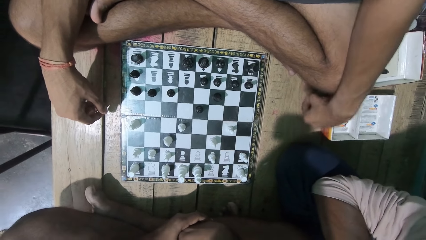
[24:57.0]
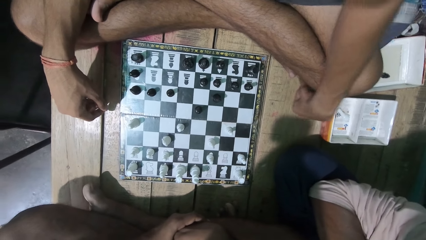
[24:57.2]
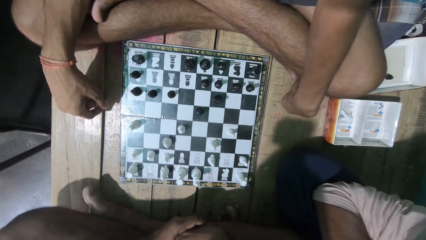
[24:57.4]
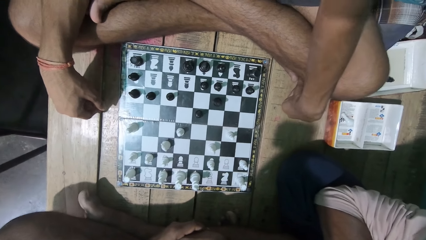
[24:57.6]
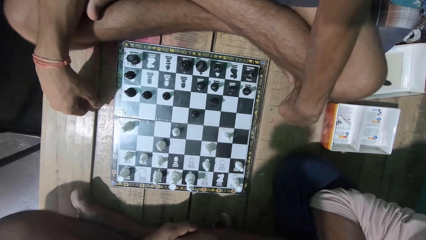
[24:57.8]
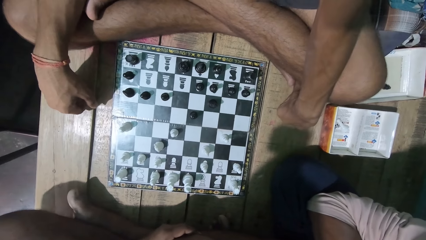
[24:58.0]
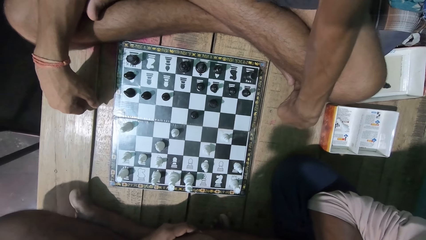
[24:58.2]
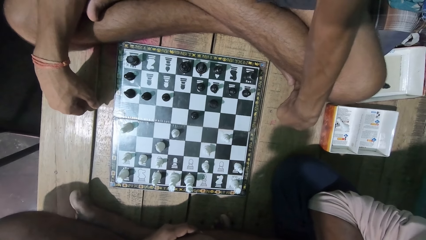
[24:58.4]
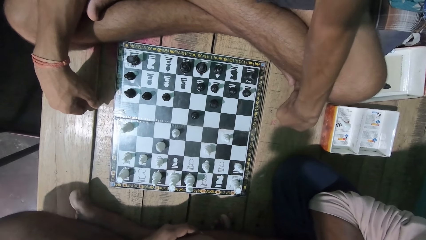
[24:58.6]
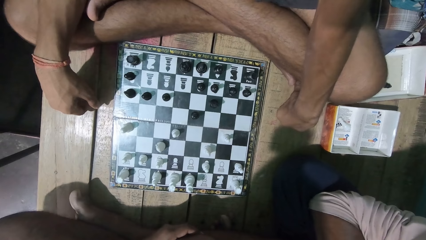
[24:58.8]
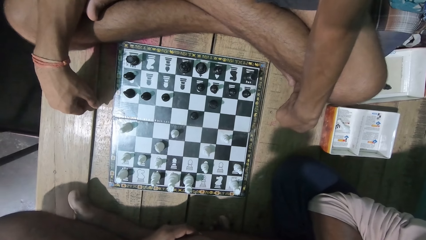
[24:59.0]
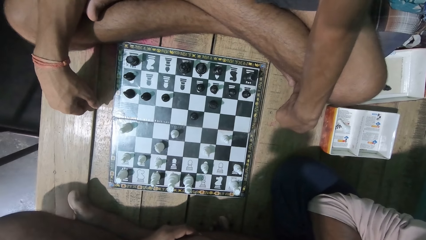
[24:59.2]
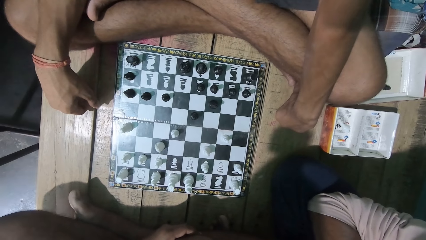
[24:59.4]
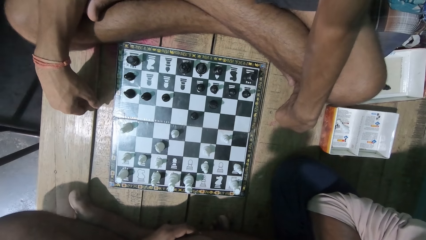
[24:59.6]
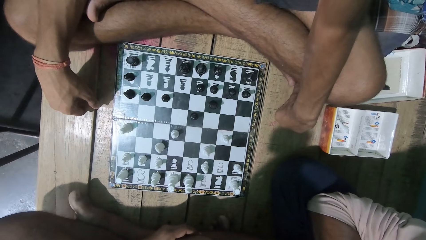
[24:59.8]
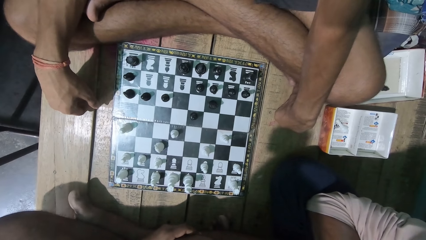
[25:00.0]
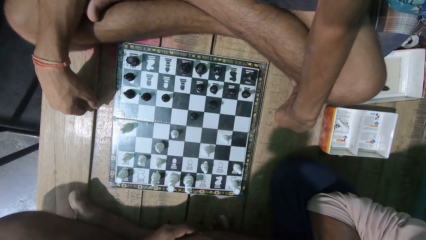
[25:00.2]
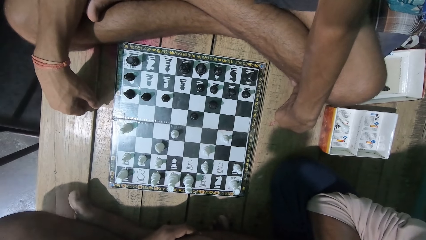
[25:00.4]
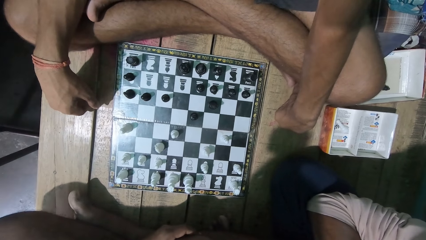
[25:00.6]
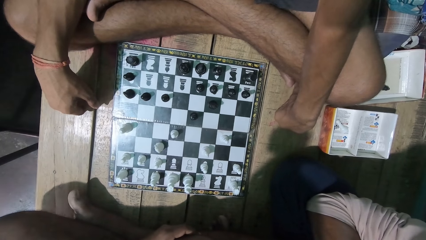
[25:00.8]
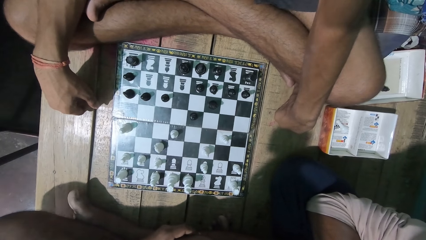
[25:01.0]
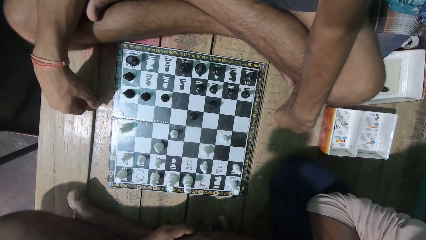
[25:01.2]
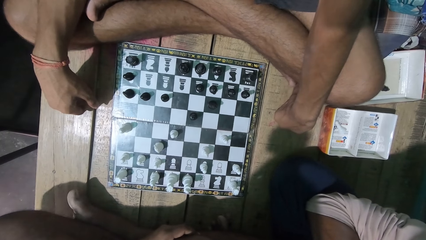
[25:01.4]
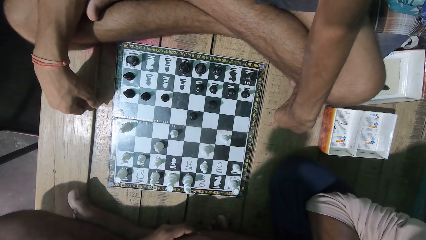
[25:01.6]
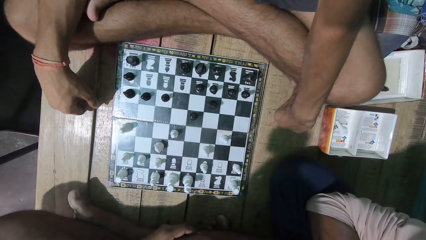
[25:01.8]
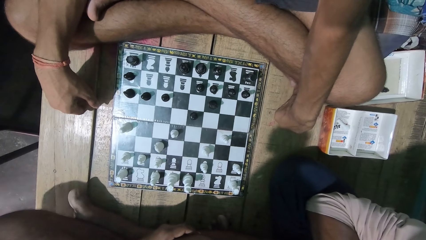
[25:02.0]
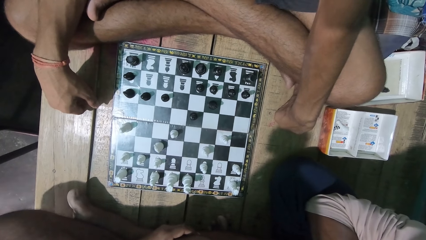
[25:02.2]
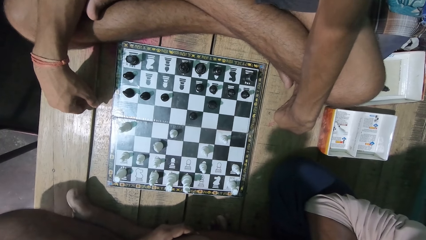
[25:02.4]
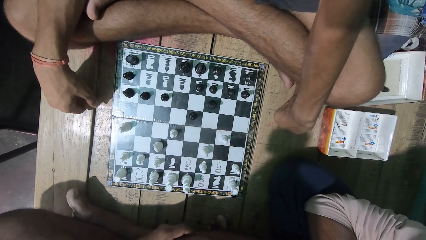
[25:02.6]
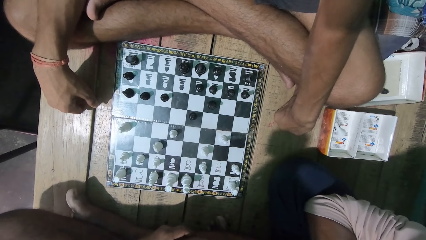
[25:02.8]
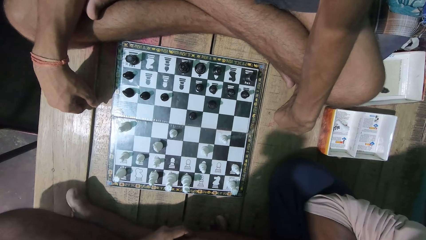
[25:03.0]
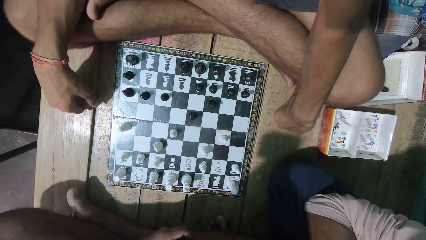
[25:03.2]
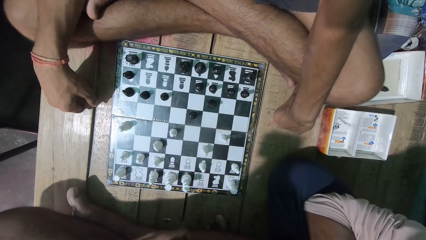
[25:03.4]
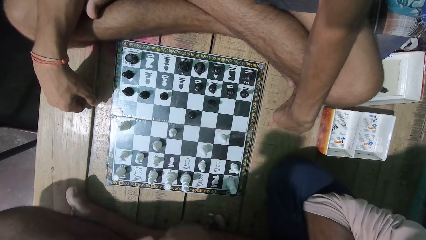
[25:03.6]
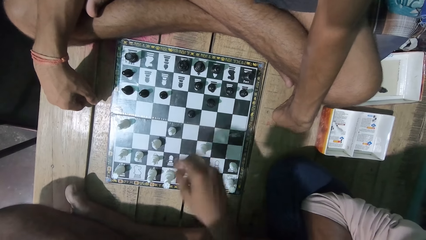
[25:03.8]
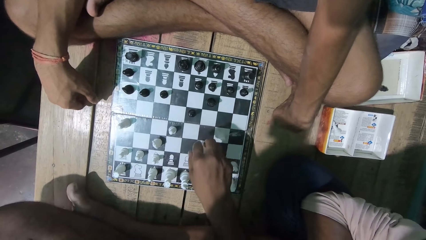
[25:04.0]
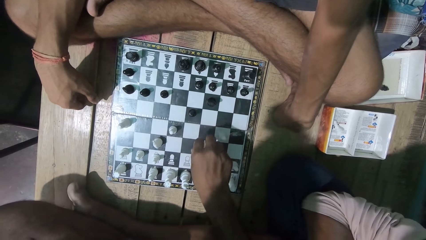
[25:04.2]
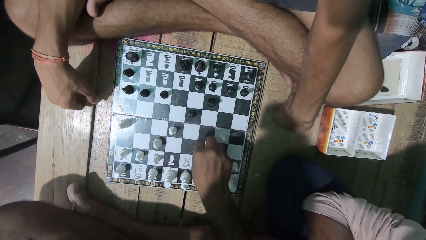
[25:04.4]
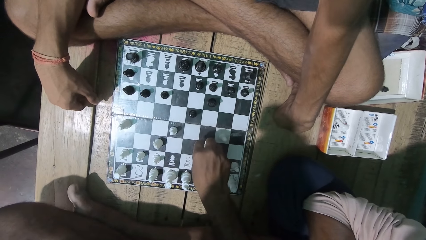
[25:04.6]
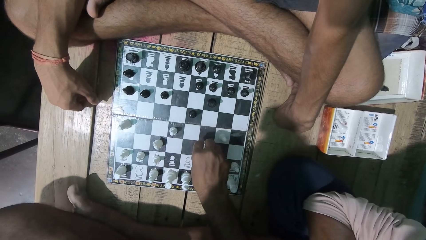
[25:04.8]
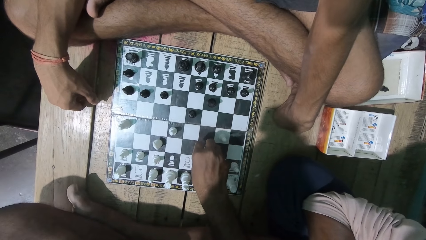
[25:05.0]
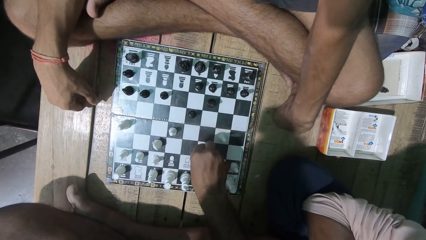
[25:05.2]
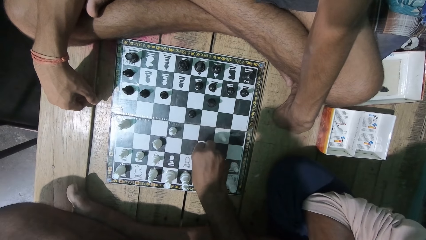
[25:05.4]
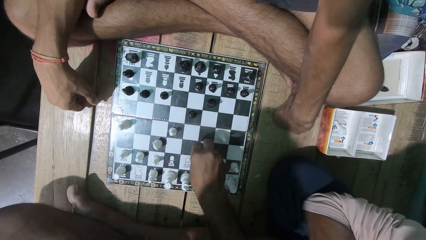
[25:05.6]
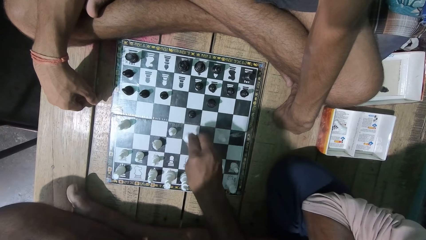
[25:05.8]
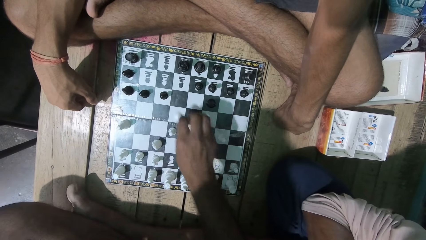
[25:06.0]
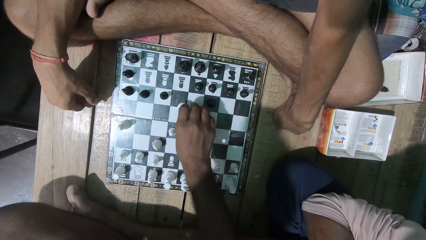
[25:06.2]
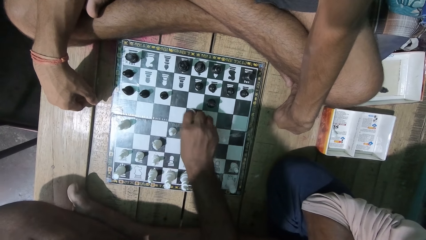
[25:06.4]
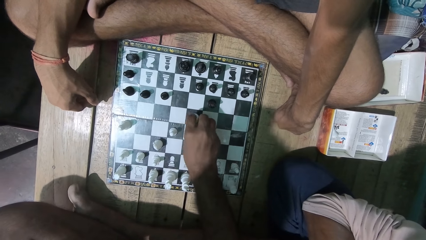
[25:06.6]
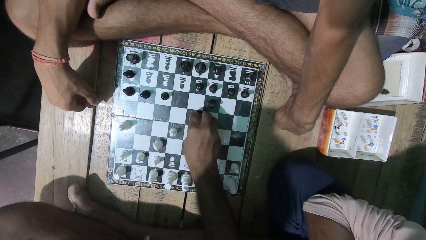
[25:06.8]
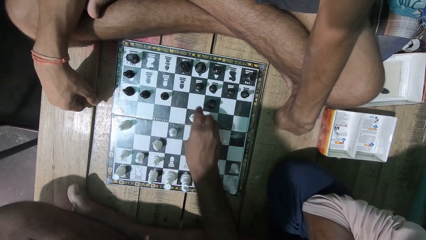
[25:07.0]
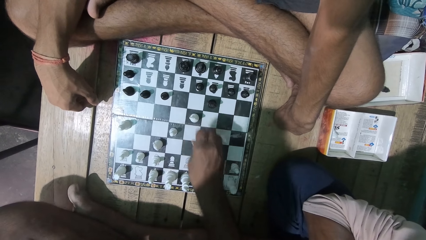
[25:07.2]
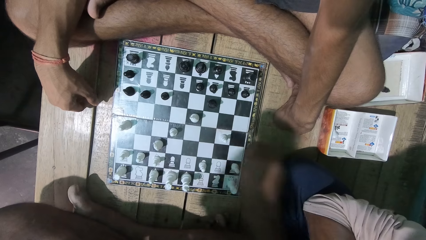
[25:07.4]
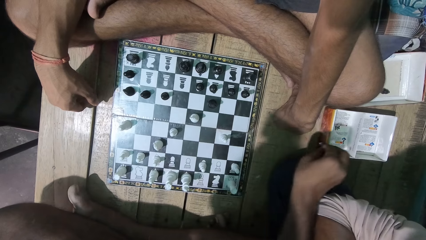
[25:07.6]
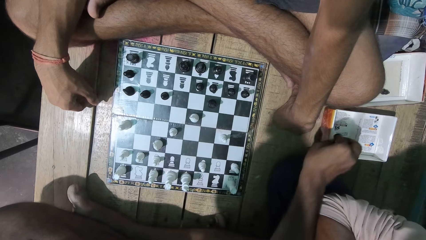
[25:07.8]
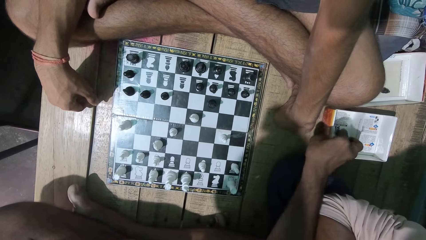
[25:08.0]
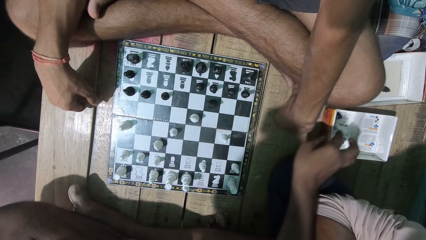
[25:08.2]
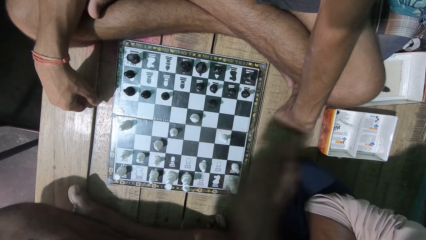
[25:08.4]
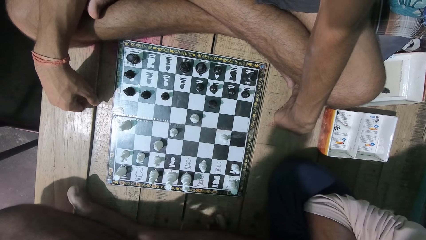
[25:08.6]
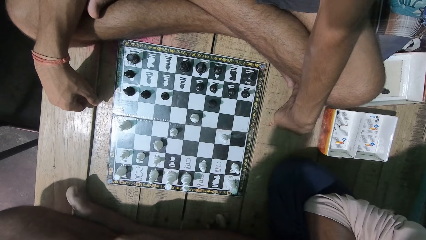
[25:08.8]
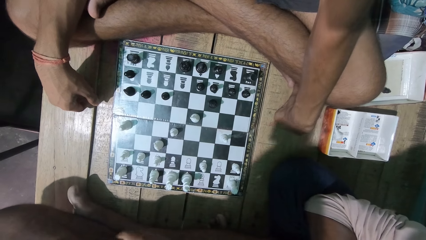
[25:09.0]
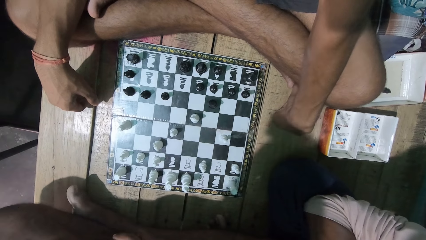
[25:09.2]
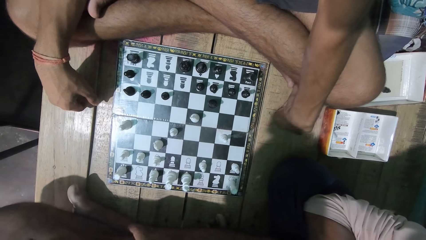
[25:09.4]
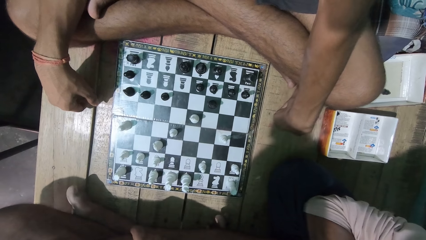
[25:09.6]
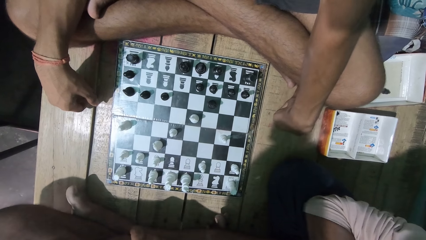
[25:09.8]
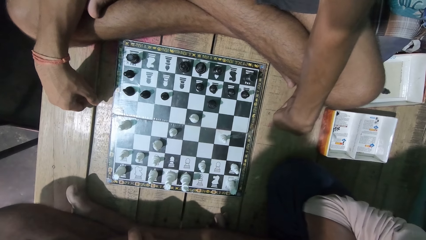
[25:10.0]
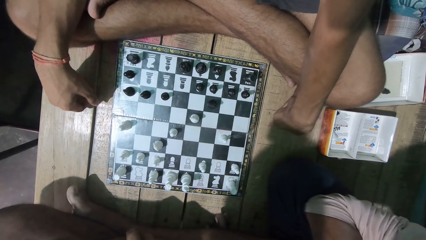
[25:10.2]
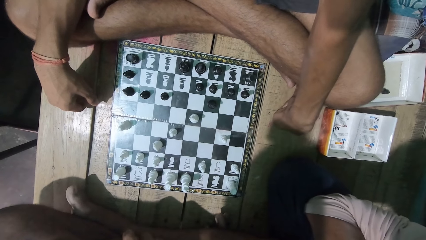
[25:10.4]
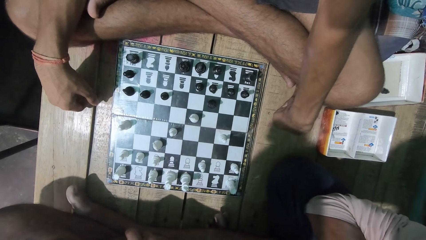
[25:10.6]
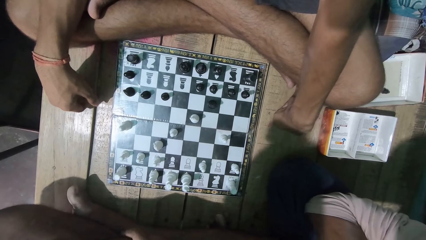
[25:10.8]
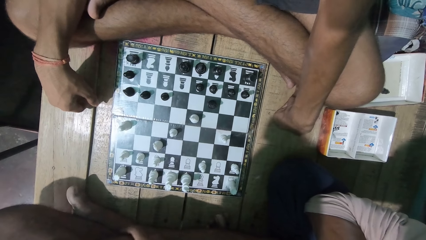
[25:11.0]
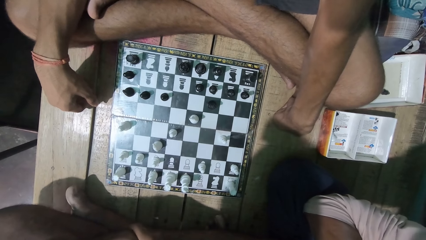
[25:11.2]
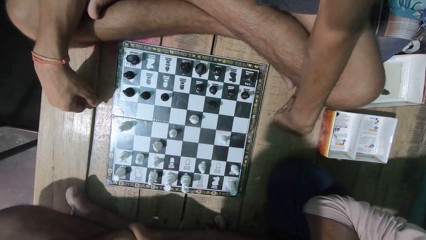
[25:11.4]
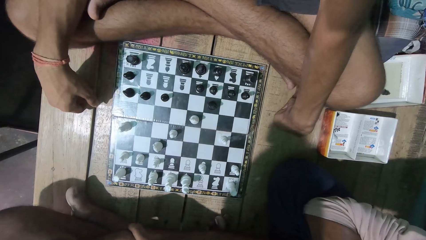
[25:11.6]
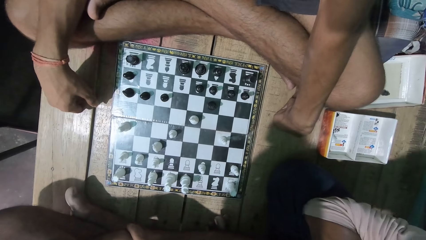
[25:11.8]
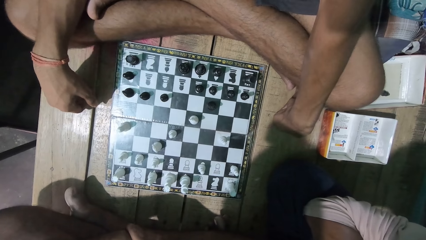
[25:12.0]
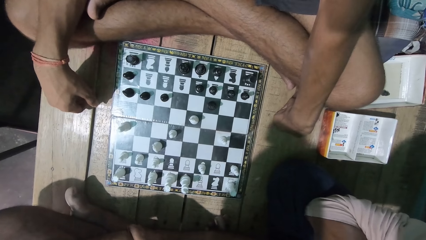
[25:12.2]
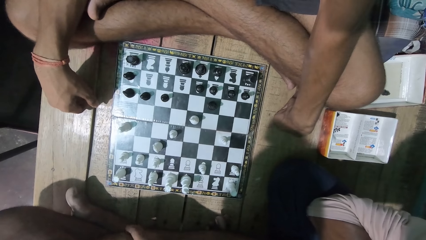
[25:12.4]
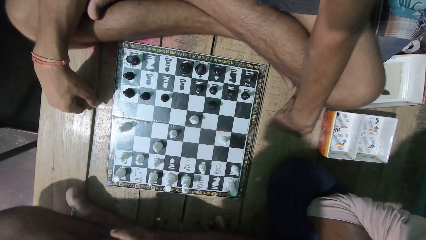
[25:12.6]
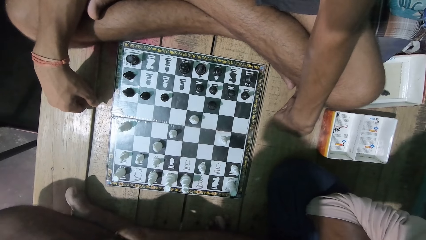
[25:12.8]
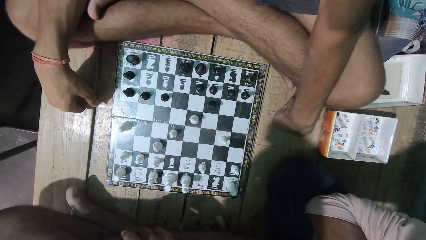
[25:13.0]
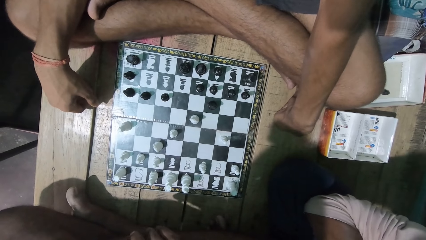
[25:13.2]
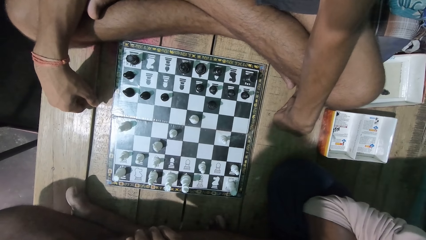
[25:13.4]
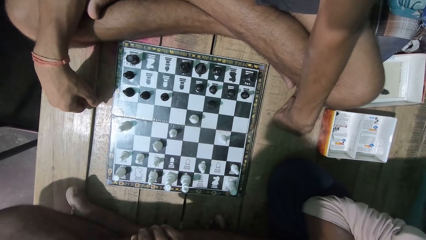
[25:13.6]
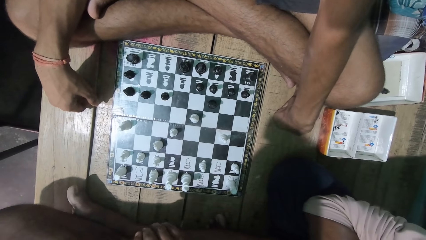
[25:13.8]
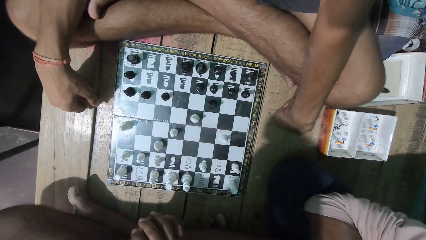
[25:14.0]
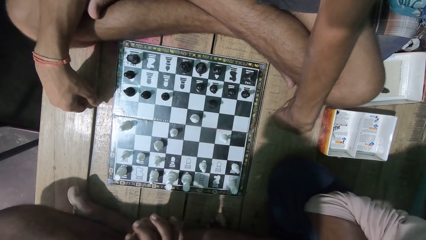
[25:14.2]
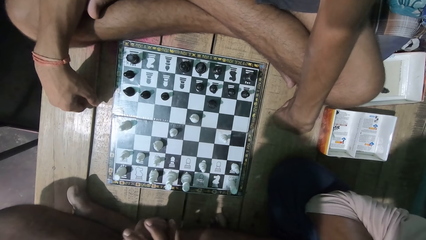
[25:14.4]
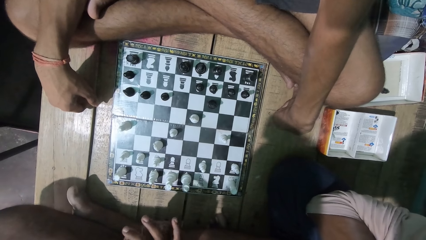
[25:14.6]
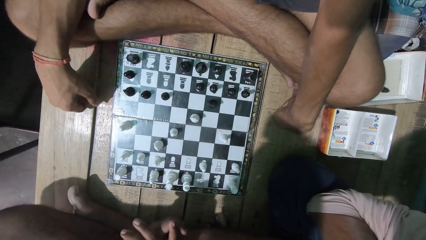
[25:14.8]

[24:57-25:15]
A man plays the chess game. The man picks up the chess piece in the box. The camera wearer plays the chess game with the man. They put the pawn on the other side beside the man. They look at the chess game with the man.
